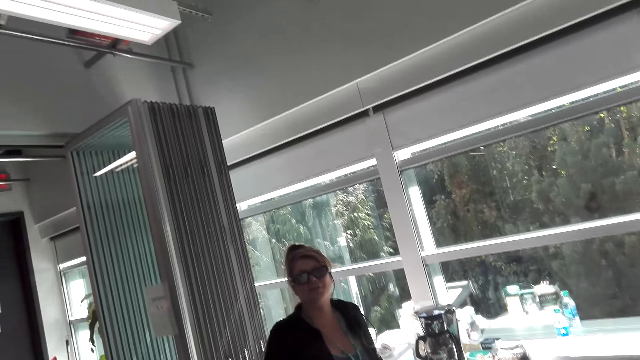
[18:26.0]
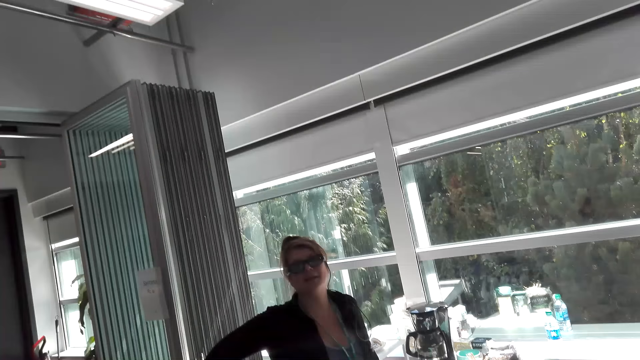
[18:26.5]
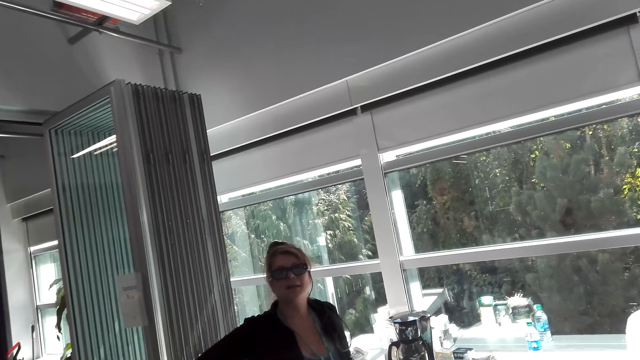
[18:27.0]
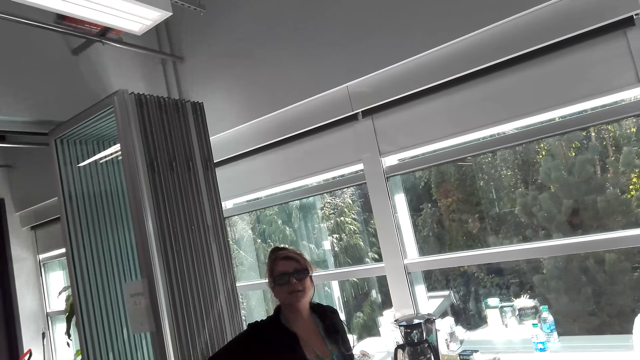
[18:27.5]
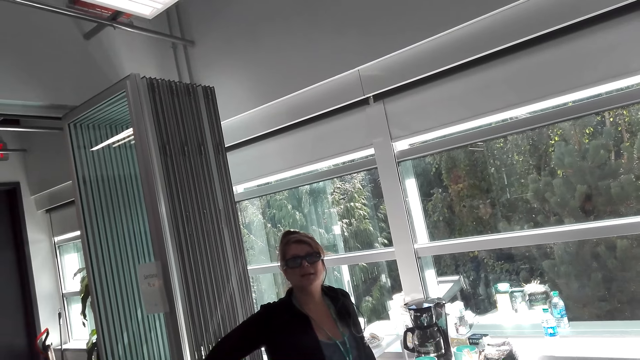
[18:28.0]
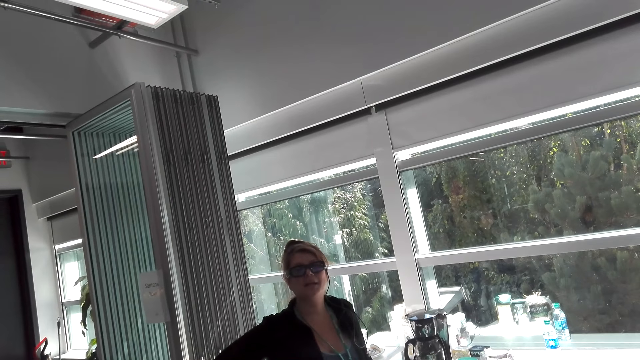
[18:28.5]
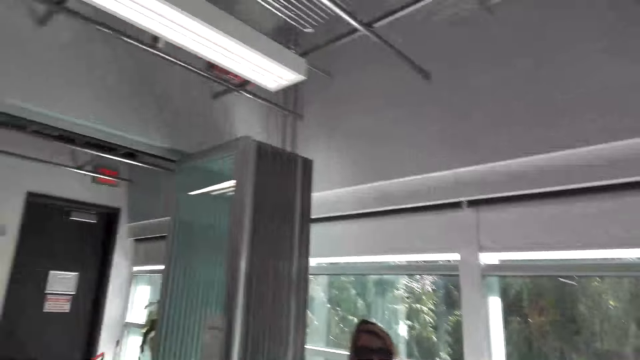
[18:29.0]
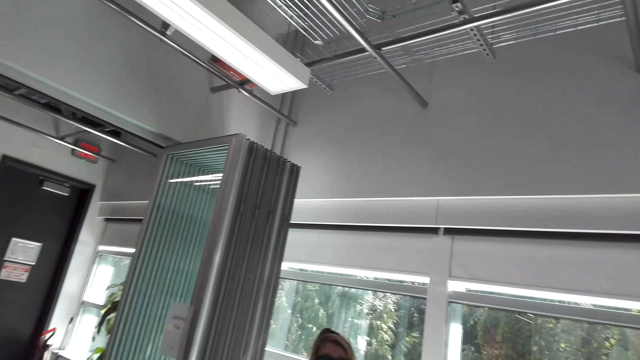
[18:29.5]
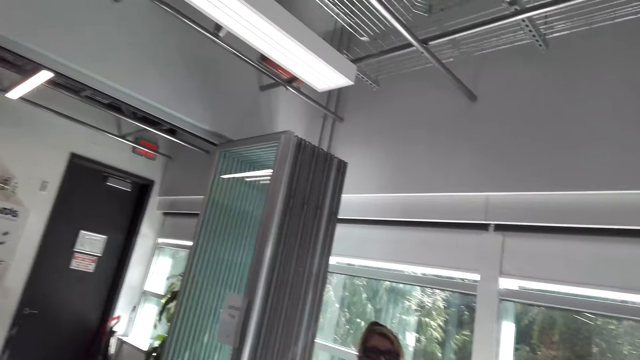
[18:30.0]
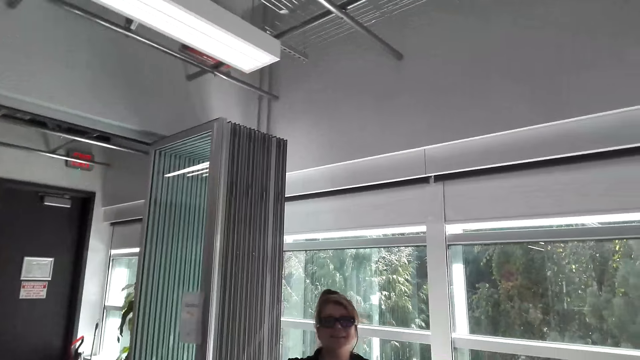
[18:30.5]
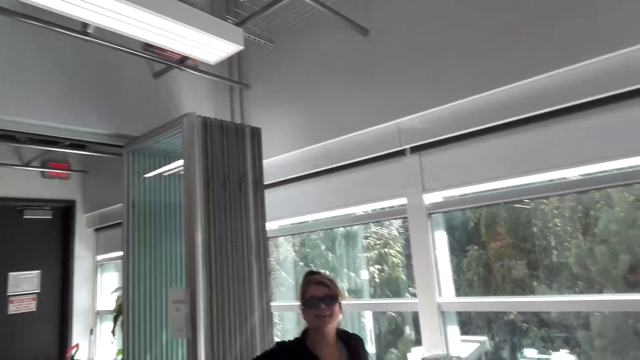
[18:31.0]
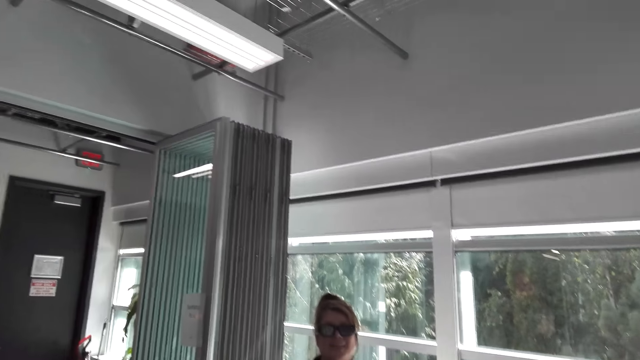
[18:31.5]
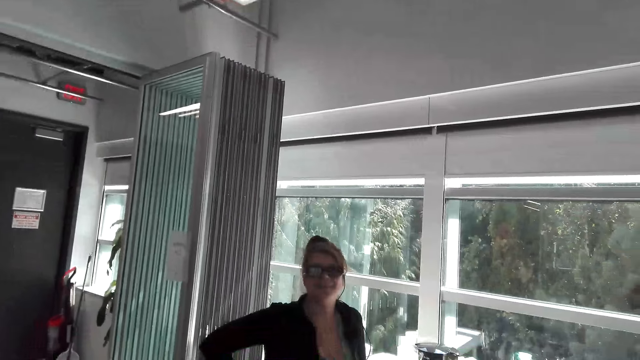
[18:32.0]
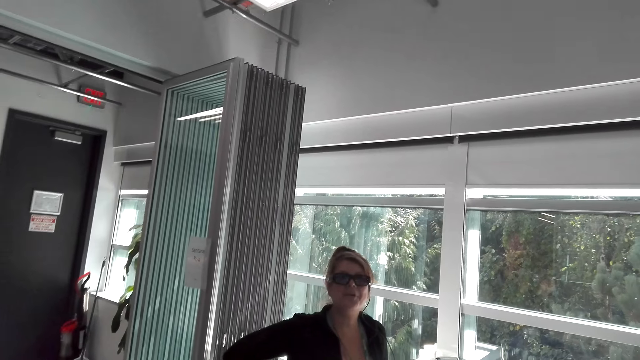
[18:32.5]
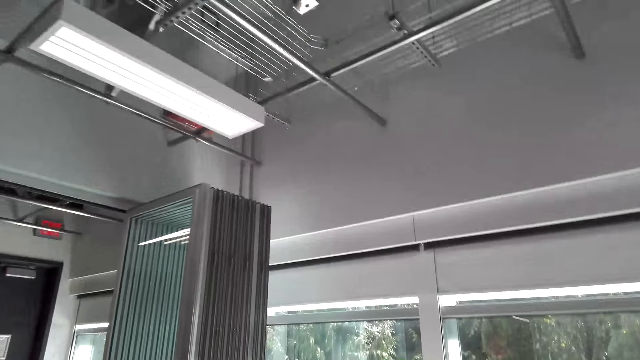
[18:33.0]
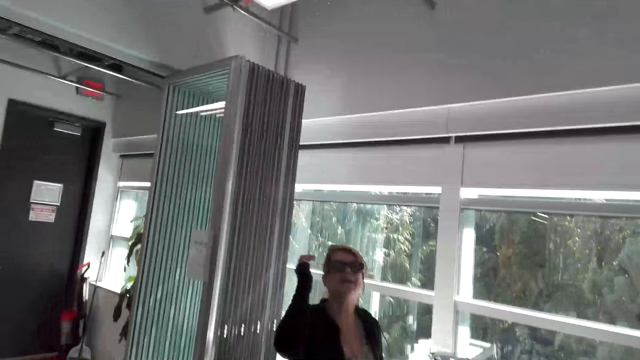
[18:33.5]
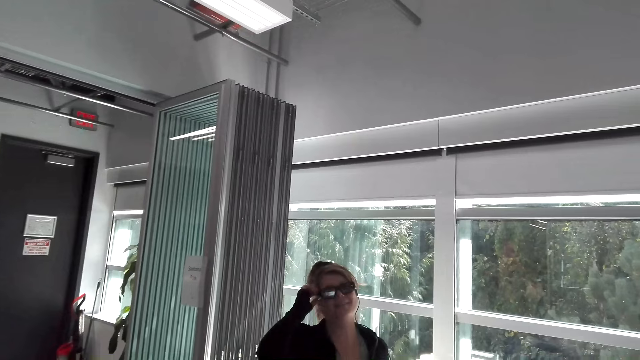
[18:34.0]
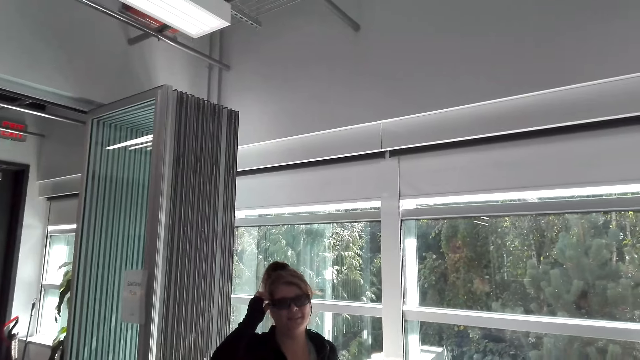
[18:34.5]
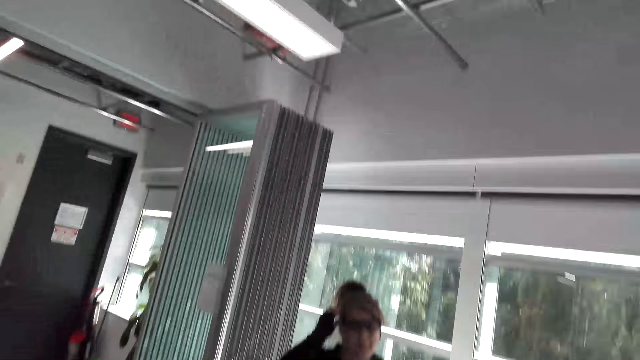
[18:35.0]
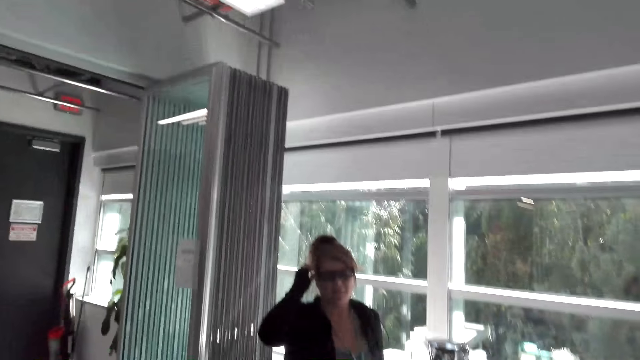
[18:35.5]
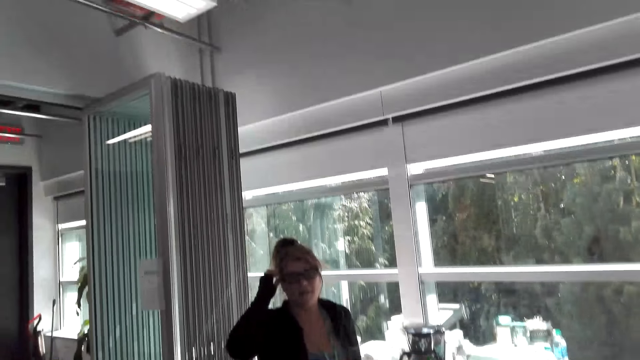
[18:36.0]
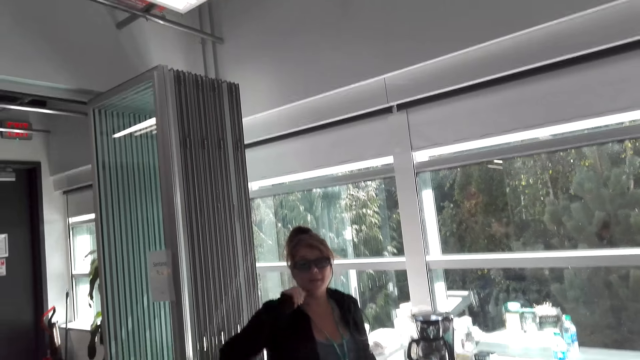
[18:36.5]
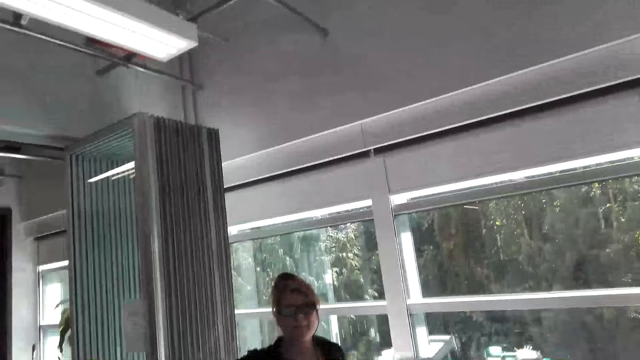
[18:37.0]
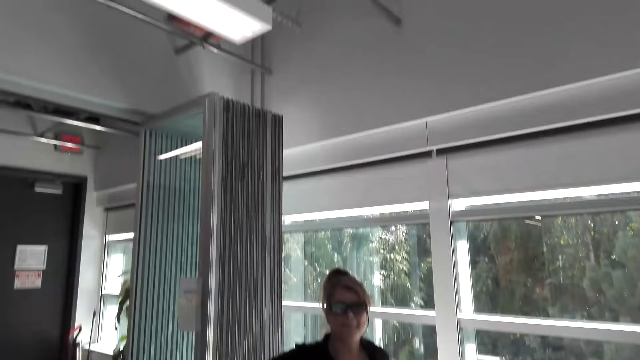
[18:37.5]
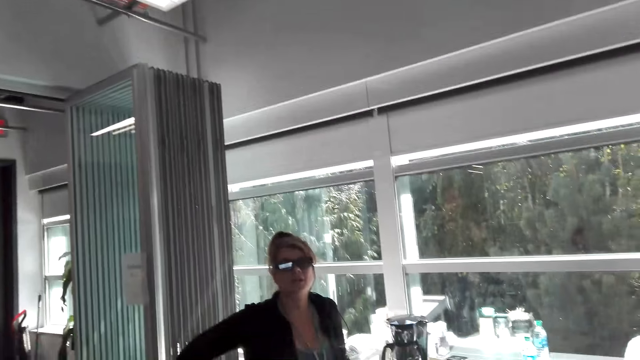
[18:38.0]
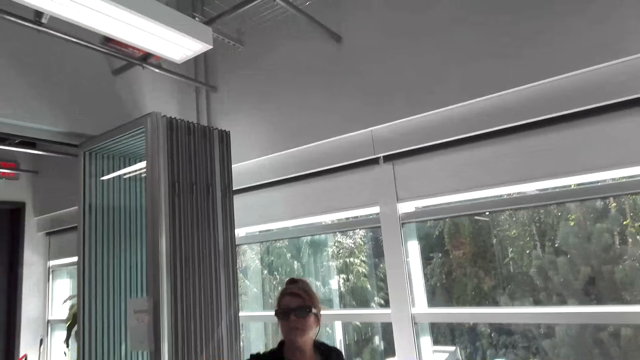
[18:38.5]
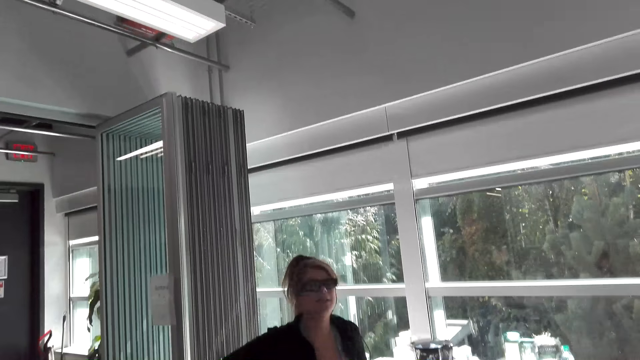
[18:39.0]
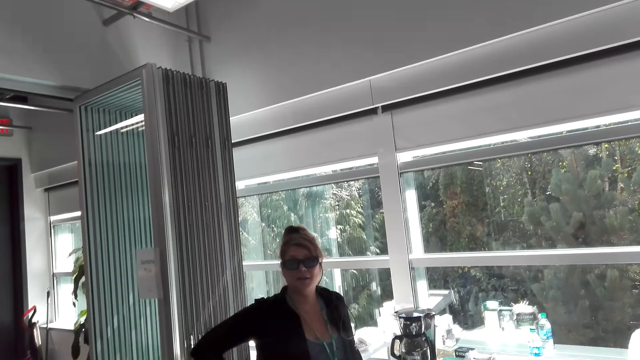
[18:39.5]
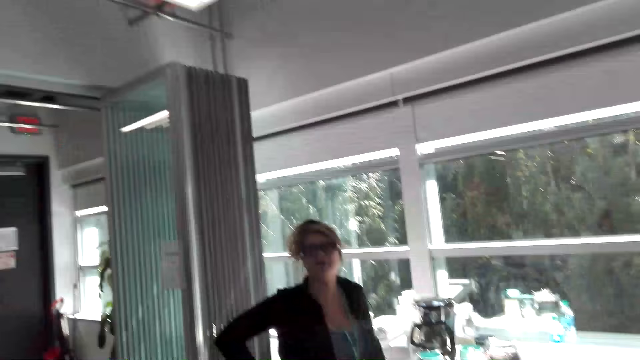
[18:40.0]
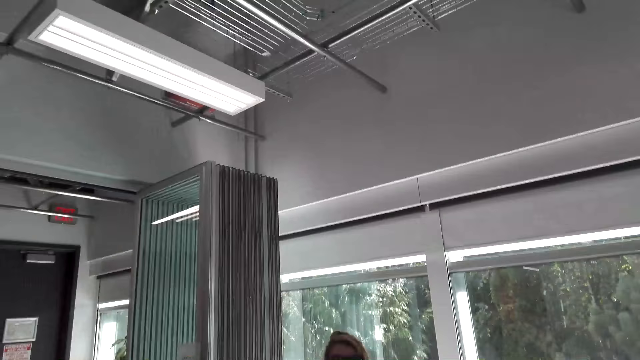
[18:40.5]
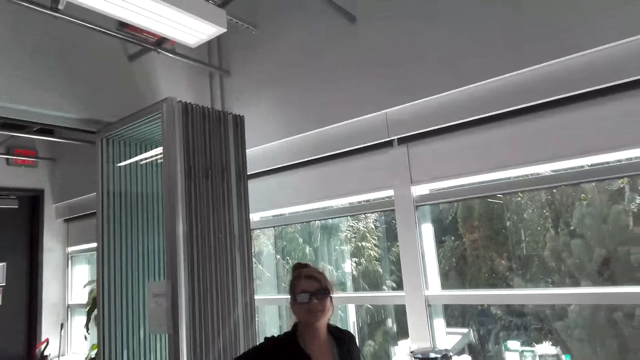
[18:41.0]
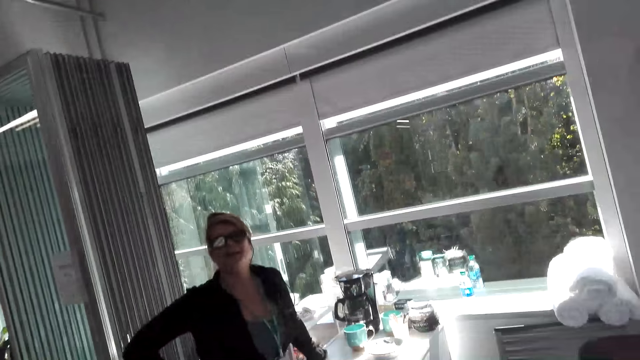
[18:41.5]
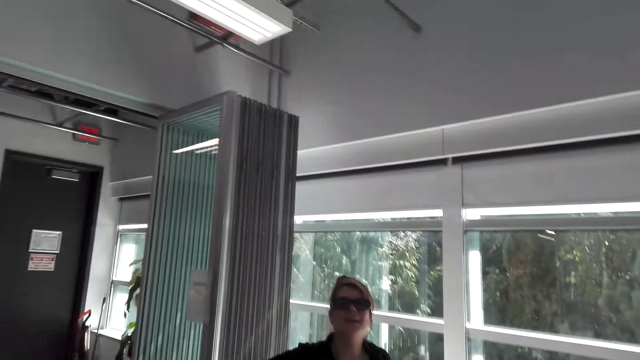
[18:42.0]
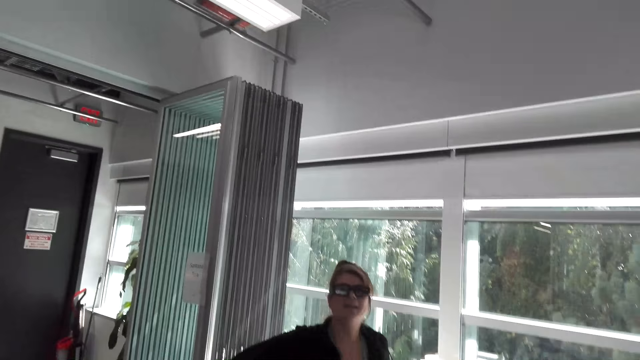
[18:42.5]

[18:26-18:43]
A girl touches the glasses. The camera wearer talks to the girl.

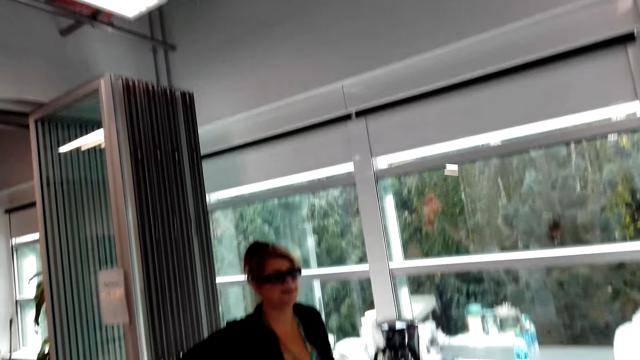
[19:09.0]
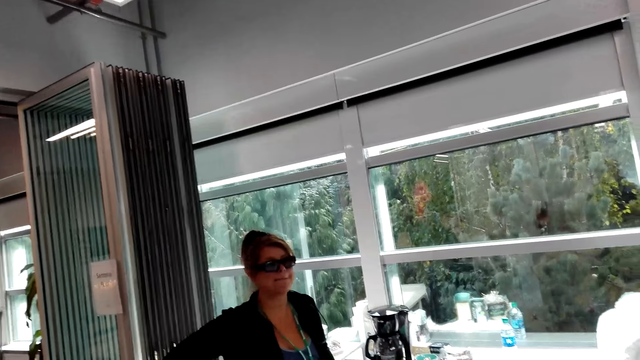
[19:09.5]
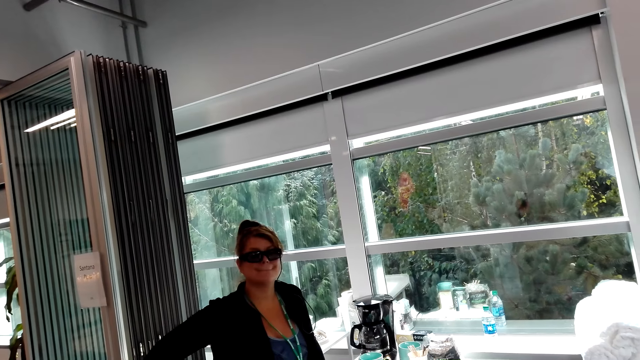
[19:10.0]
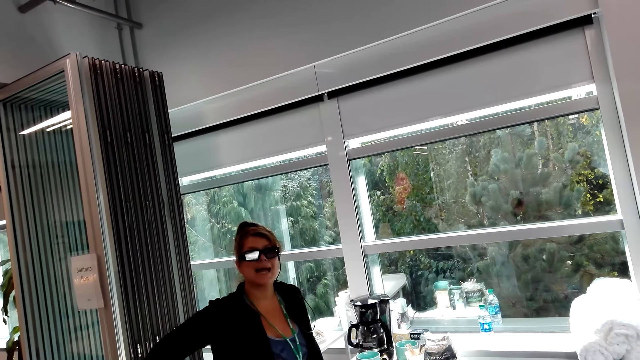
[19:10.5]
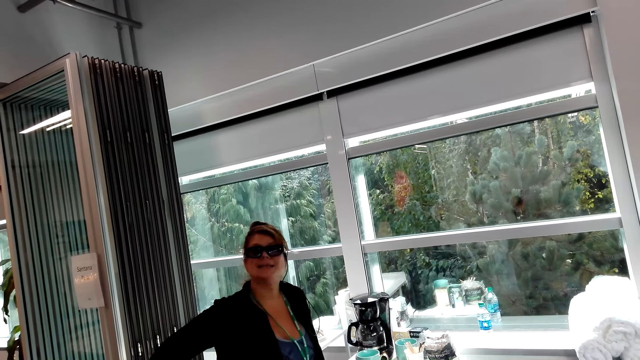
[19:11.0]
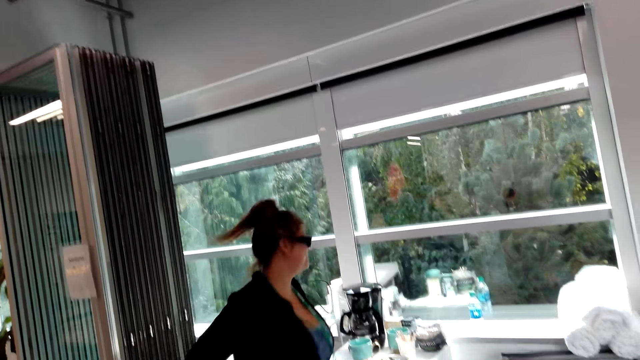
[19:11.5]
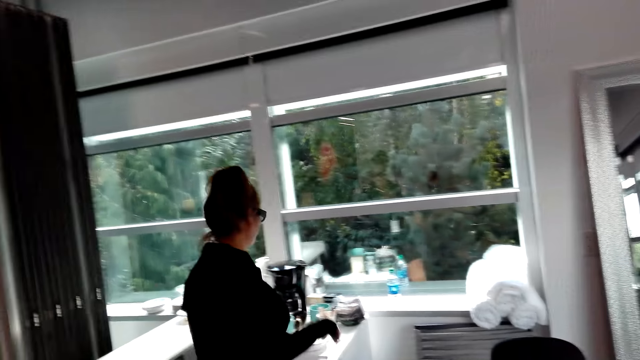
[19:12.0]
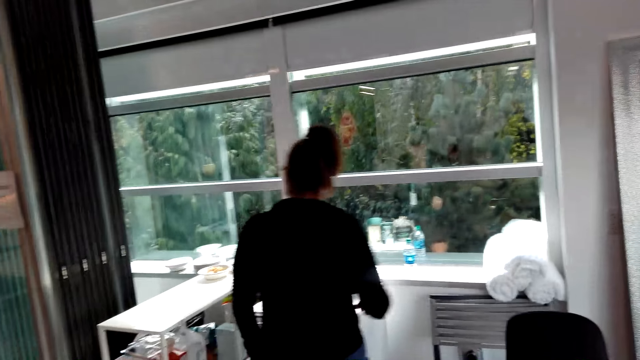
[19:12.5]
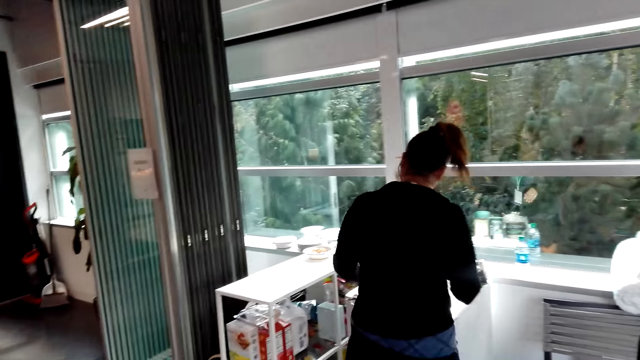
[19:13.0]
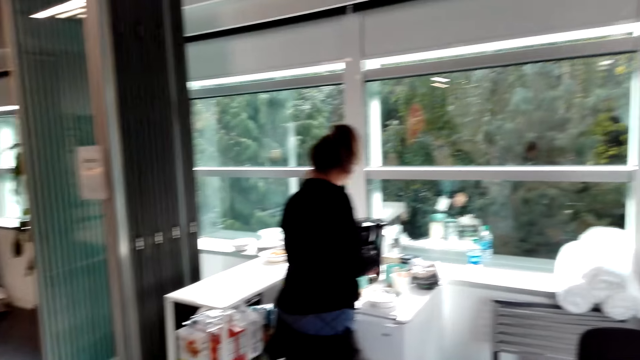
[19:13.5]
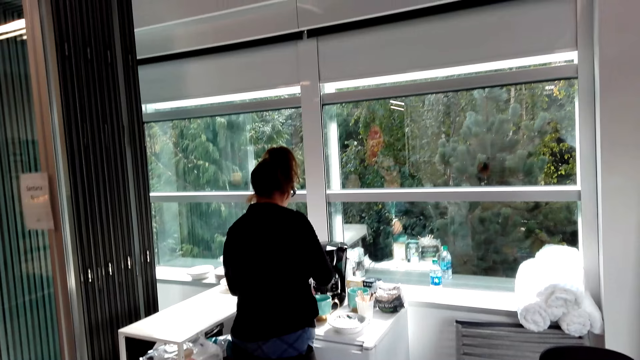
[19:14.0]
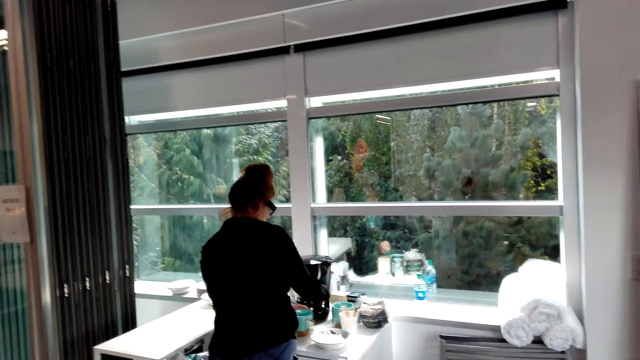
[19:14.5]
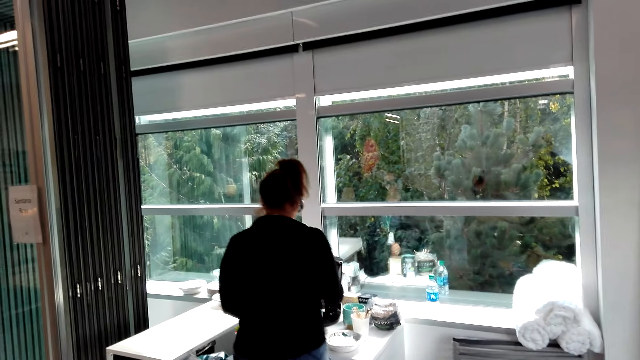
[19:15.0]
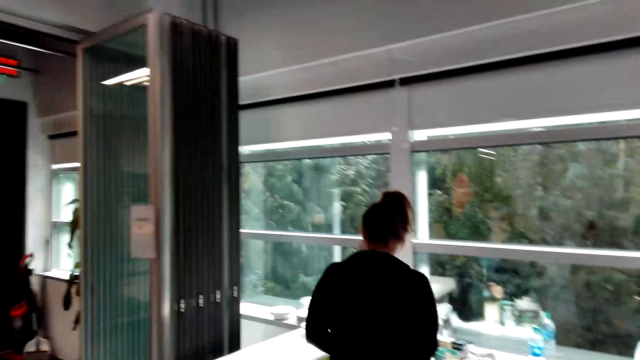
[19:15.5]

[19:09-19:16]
The camera wearer looks at a girl. The girl turns around, picks up a mug from the table and pours coffee in the mug from the coffee maker.
